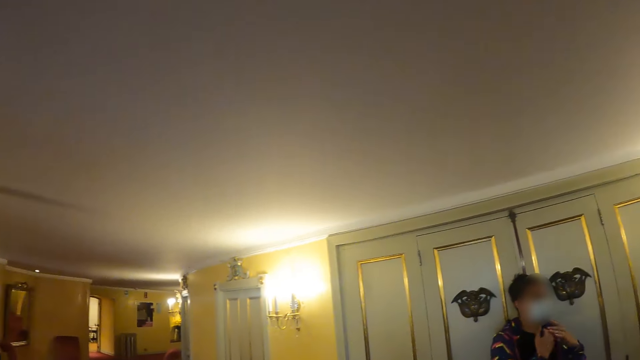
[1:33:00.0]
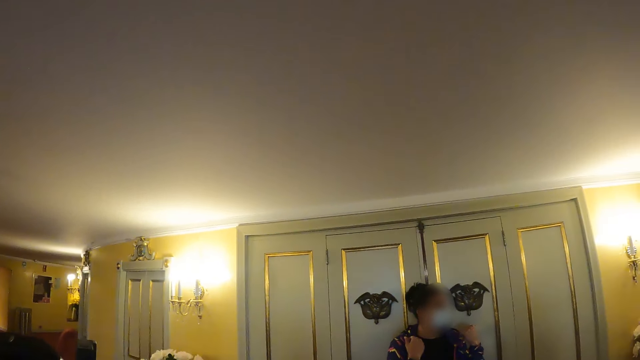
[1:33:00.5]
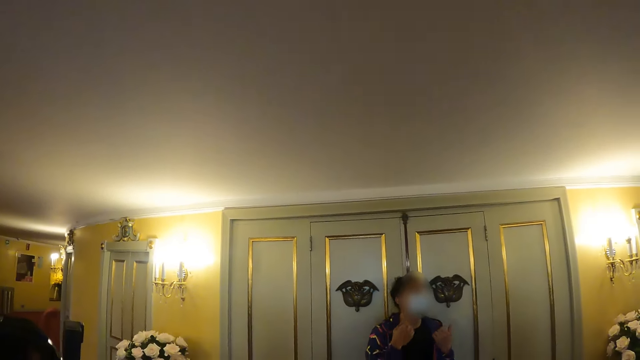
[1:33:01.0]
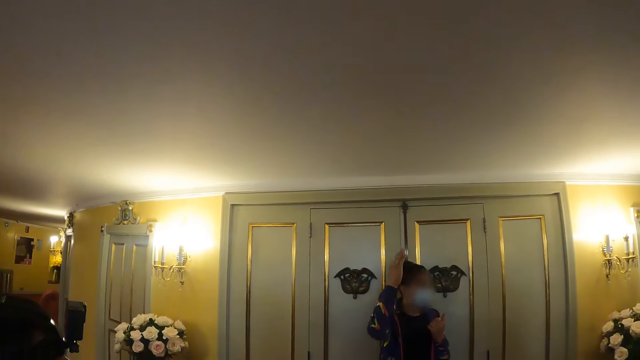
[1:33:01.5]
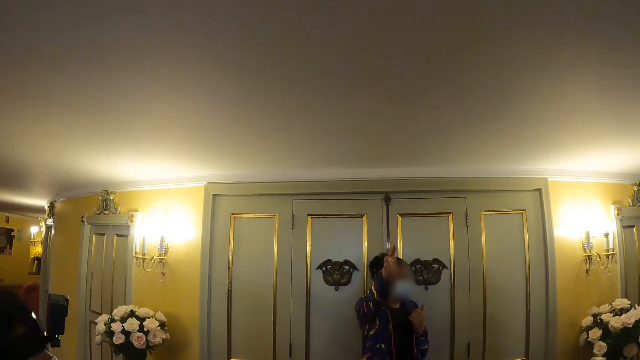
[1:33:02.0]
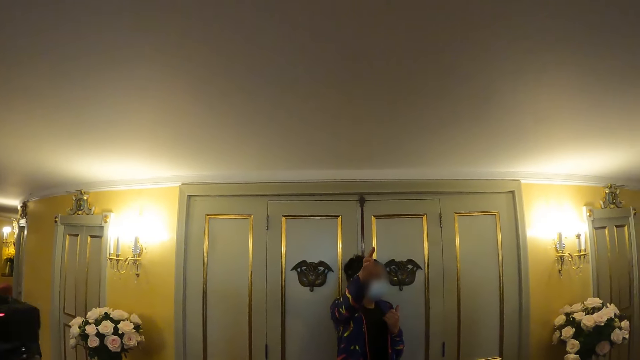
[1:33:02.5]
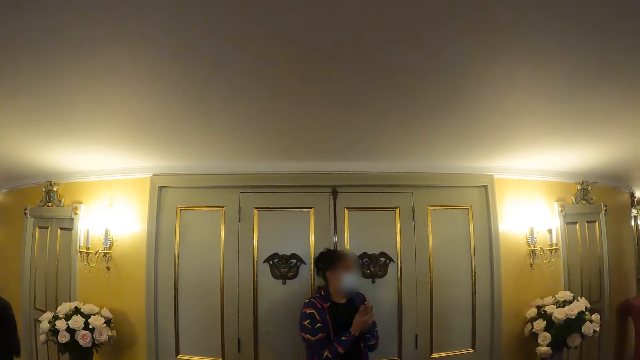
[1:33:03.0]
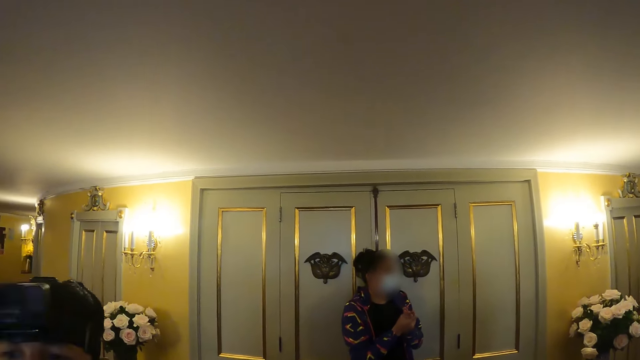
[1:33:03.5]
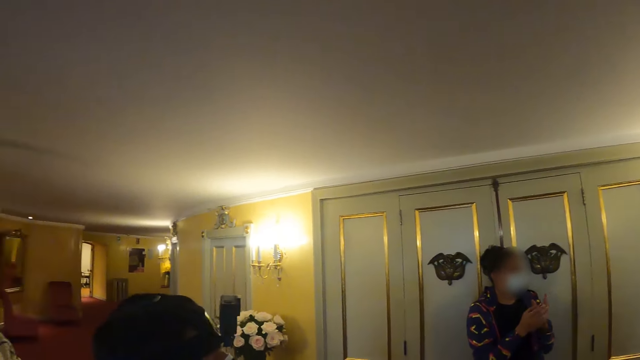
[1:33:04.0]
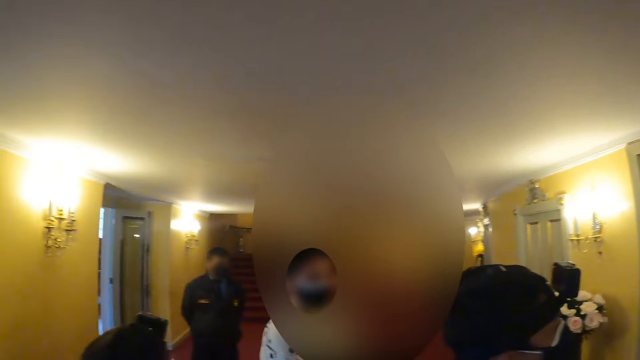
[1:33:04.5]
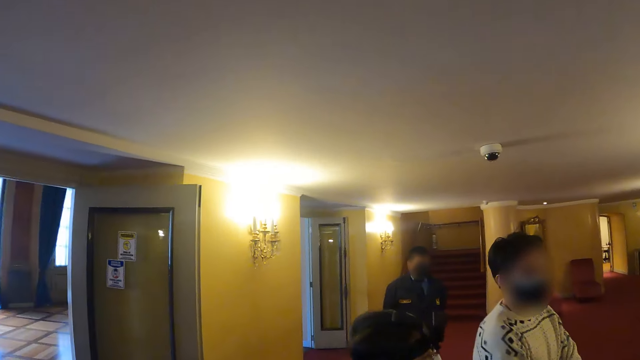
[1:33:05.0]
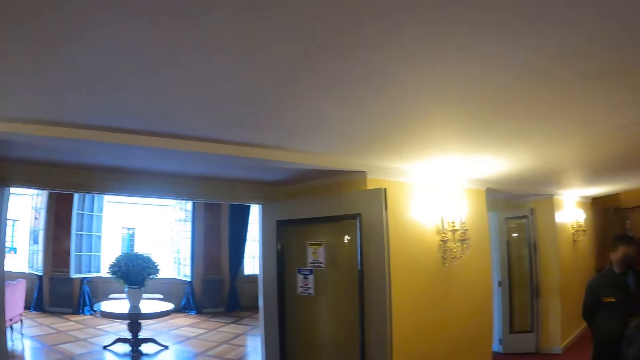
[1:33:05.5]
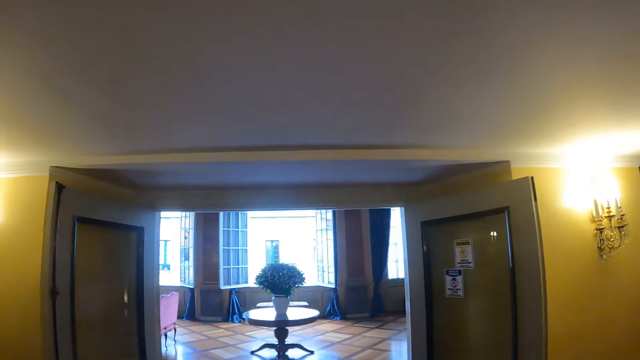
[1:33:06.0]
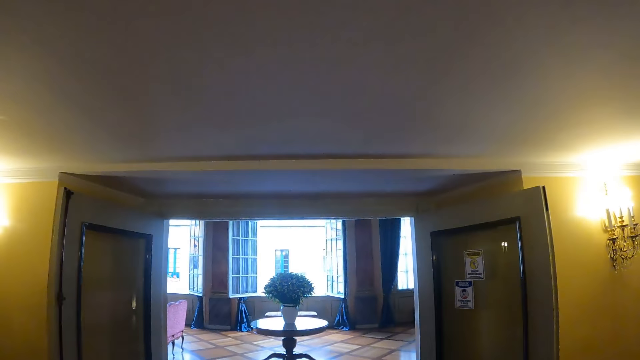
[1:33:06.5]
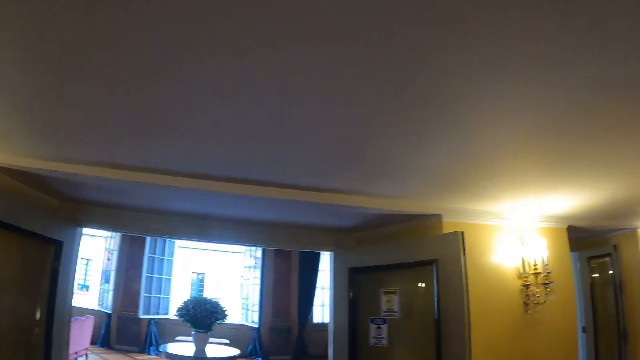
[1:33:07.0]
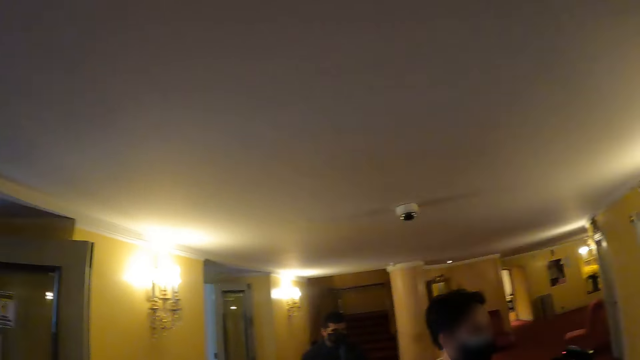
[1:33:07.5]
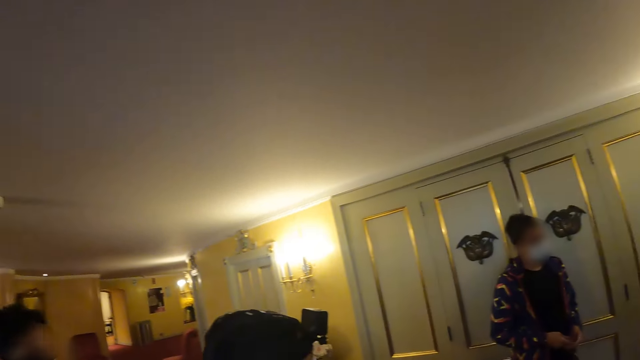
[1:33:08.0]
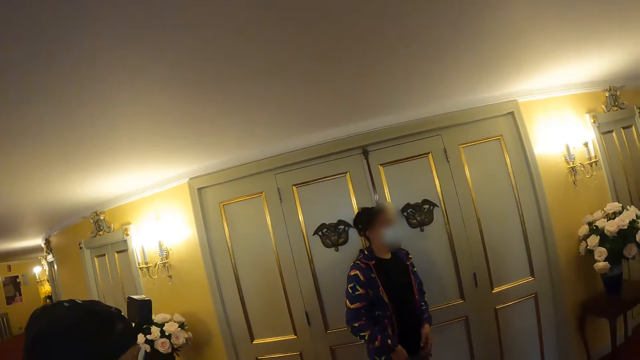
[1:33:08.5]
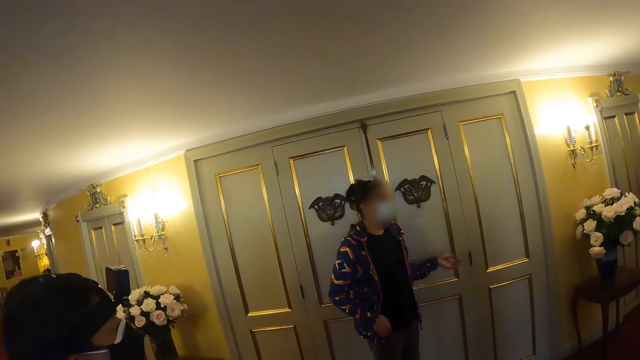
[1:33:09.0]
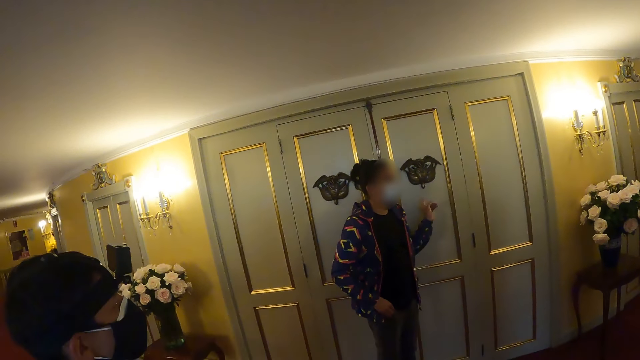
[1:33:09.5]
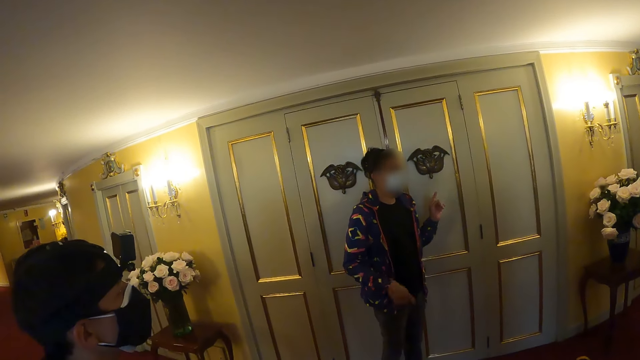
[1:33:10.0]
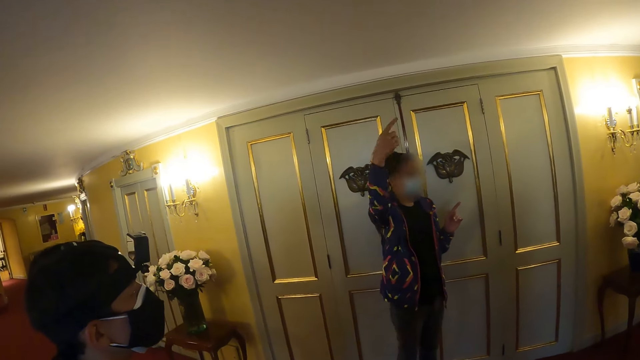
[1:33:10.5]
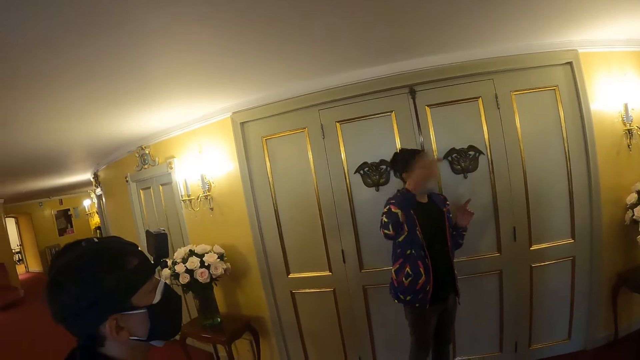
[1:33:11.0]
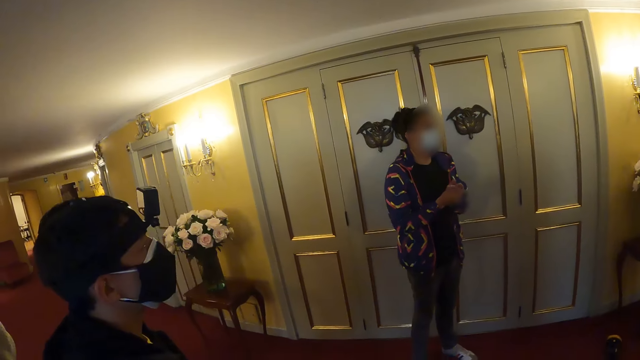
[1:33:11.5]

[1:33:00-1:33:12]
The camera wearer looks forward. They turn back. They look at a room. They turn forward. They look around the hallway. They look forward.

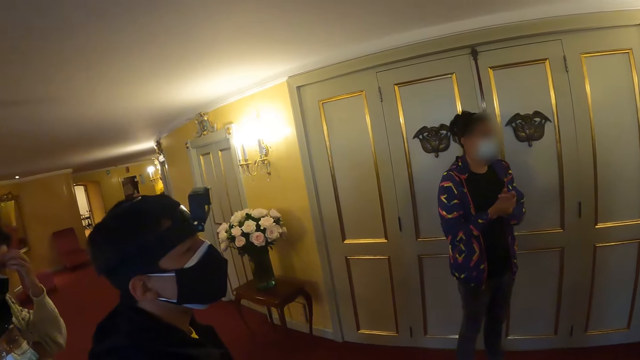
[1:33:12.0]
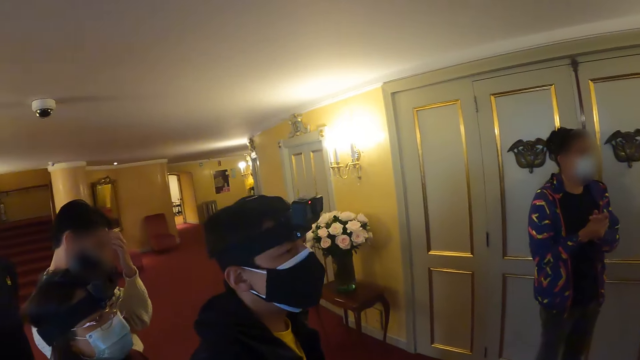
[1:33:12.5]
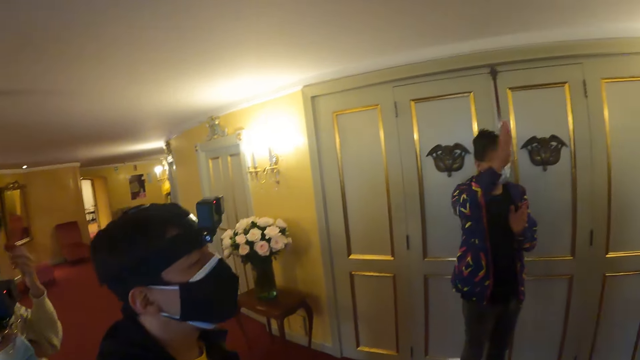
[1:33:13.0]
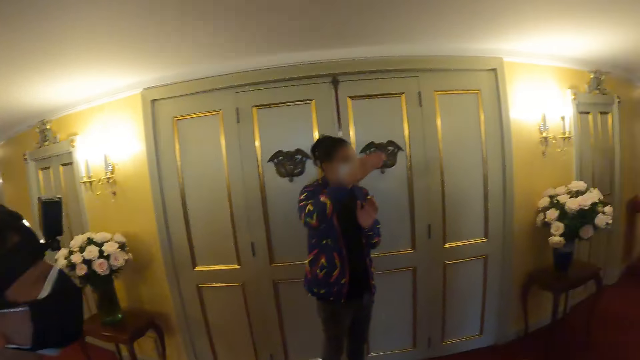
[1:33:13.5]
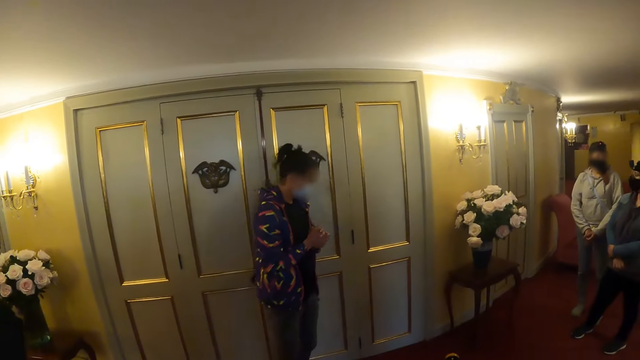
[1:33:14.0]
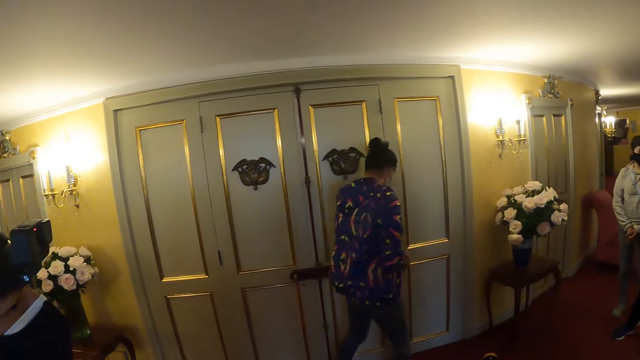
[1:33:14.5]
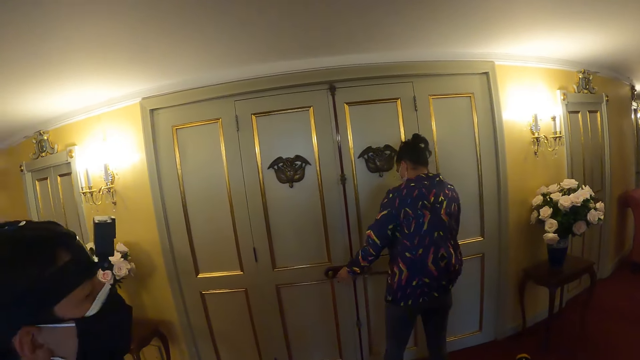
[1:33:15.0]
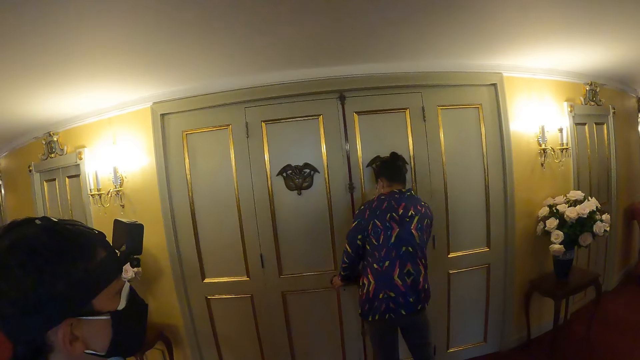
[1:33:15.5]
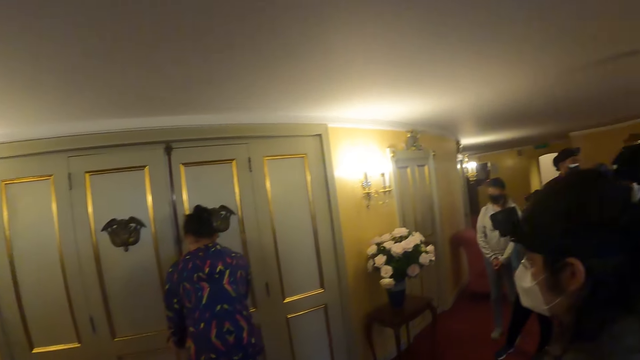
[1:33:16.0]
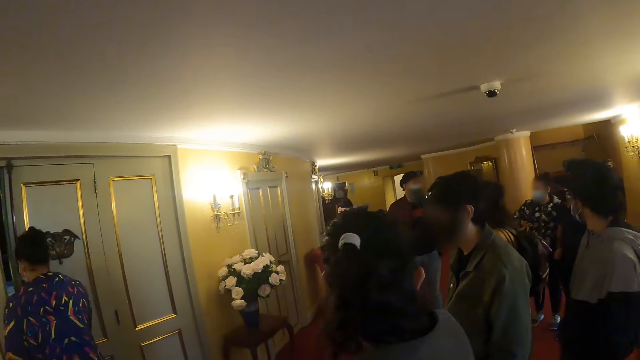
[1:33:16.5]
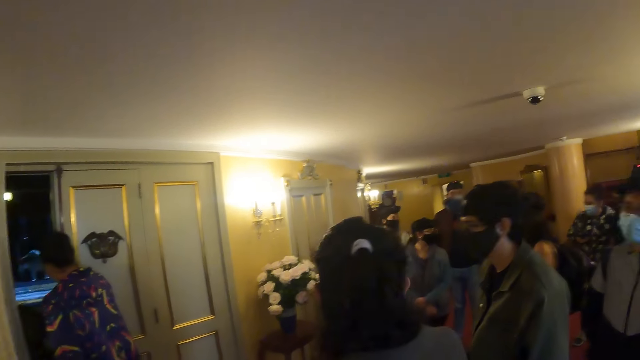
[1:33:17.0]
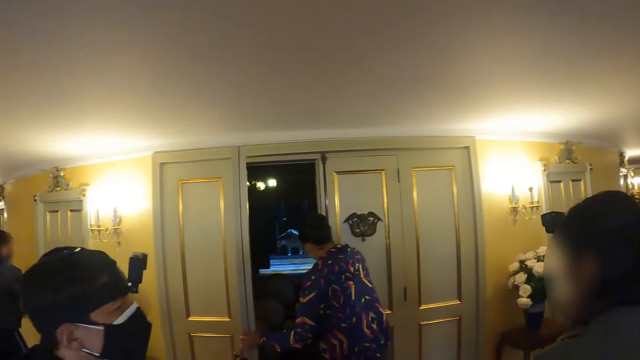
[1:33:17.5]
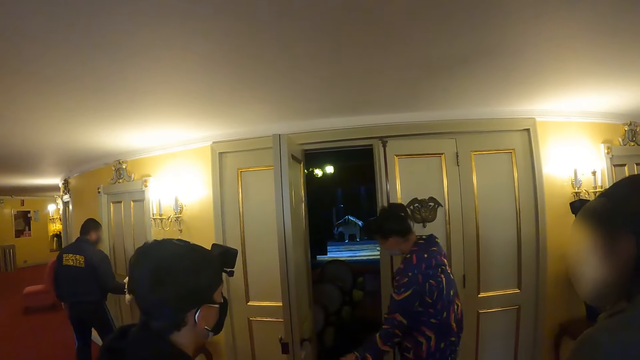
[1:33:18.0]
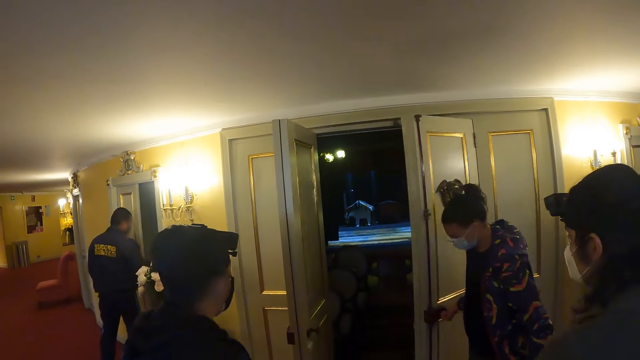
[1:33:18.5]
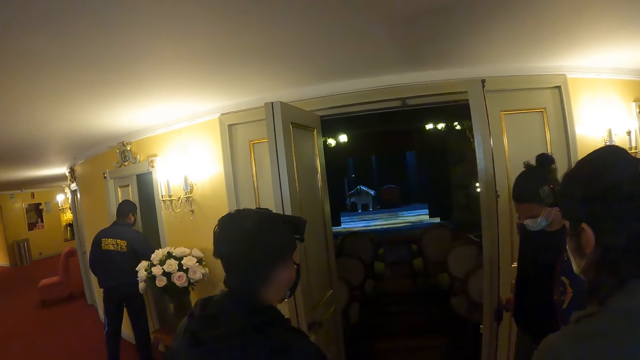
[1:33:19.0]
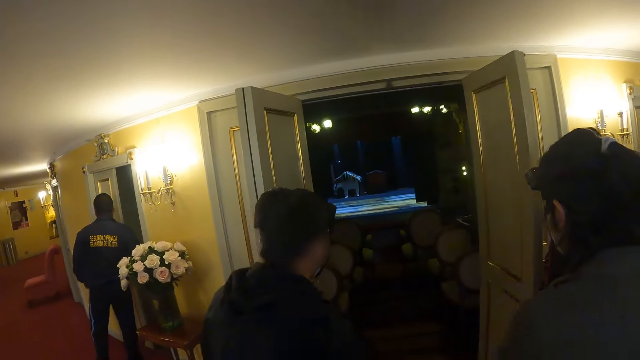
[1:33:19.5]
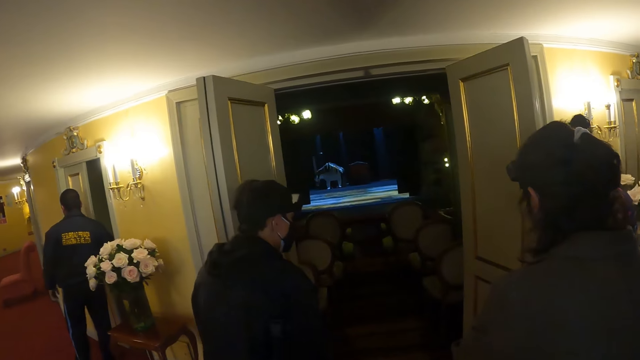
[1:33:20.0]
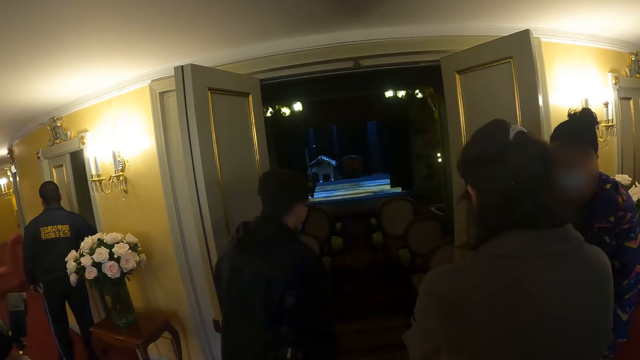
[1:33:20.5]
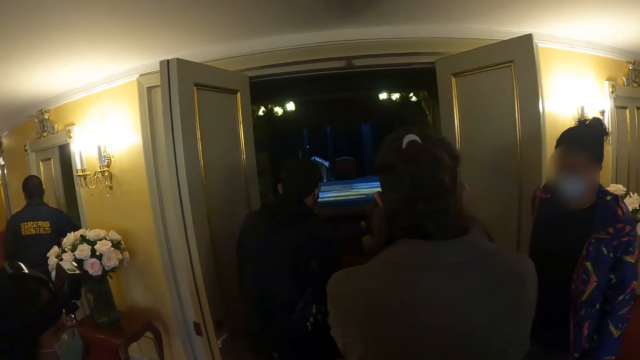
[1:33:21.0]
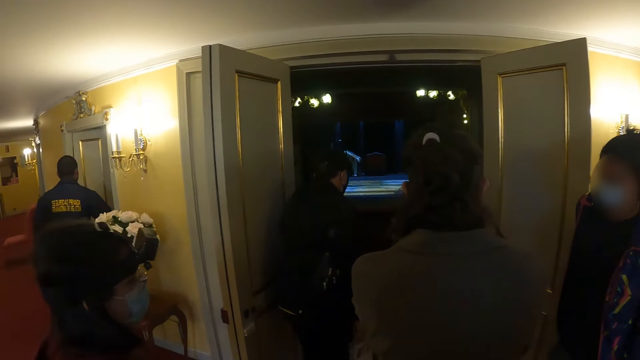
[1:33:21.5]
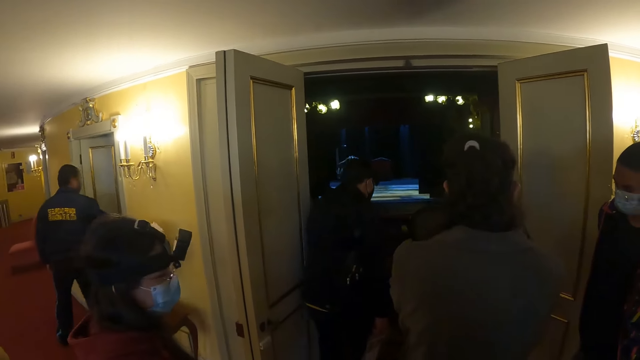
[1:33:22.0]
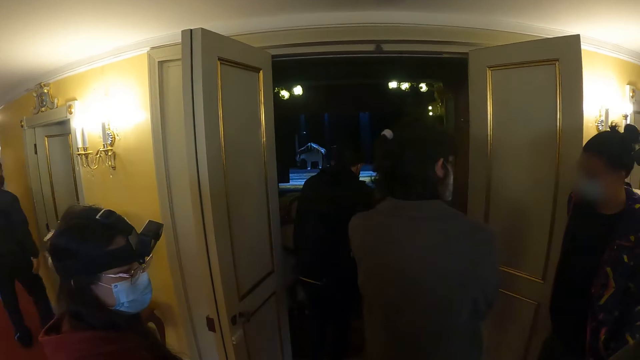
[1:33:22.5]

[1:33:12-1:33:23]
The camera wearer looks left. They look right. They look forward. They look right. They look forward. A man walks into a room. The camera wearer walks forward.
